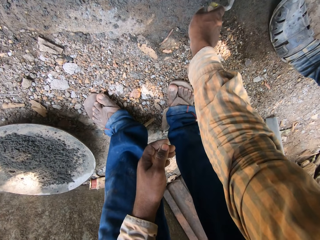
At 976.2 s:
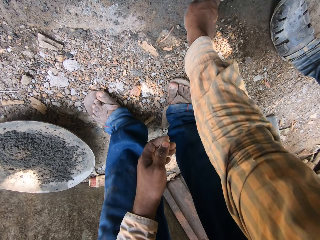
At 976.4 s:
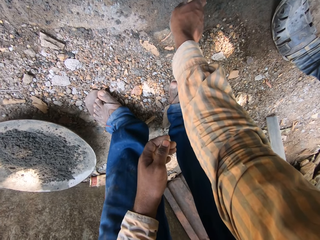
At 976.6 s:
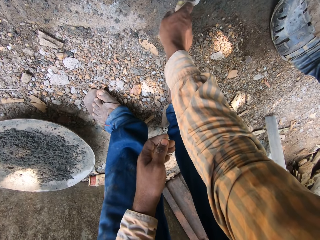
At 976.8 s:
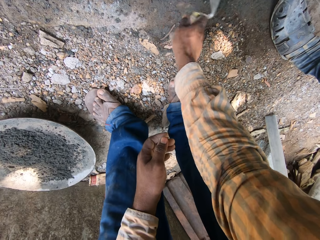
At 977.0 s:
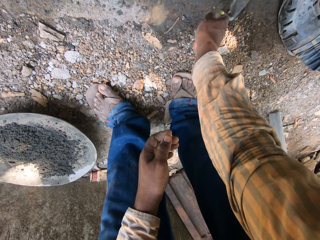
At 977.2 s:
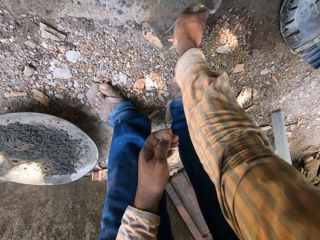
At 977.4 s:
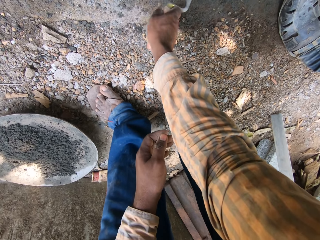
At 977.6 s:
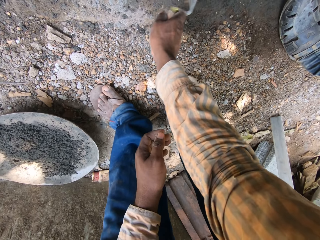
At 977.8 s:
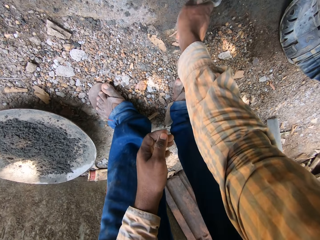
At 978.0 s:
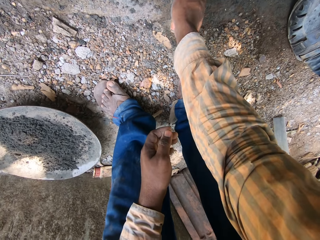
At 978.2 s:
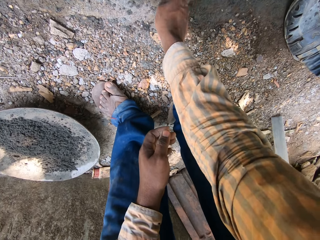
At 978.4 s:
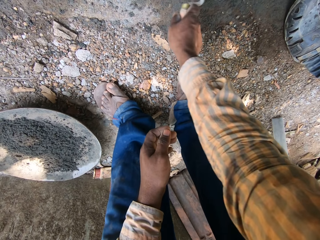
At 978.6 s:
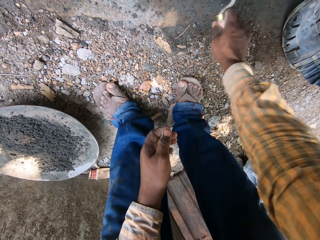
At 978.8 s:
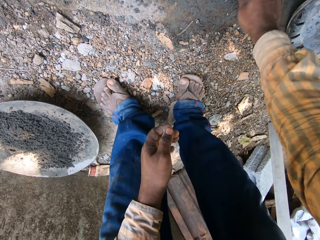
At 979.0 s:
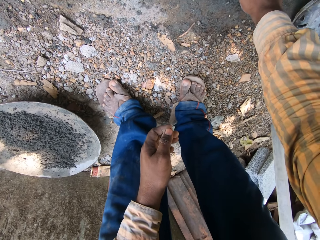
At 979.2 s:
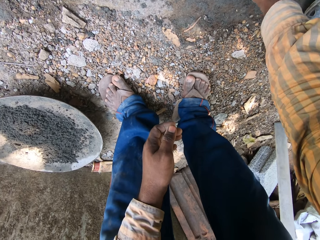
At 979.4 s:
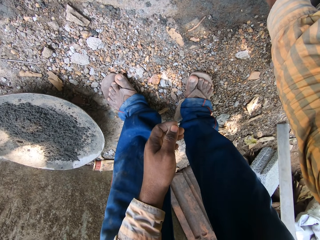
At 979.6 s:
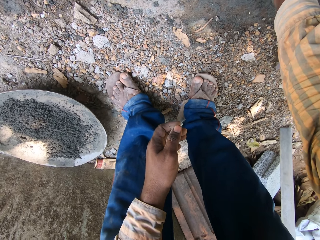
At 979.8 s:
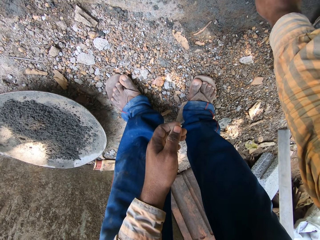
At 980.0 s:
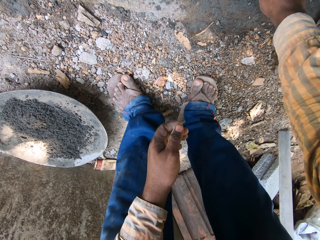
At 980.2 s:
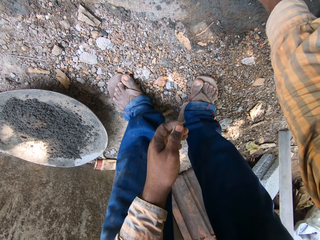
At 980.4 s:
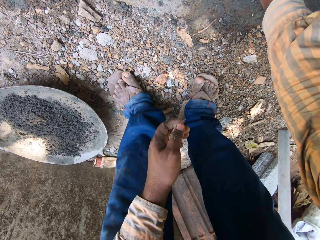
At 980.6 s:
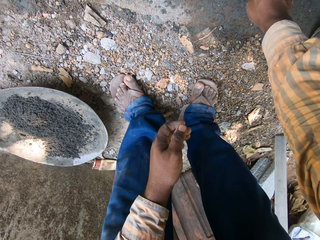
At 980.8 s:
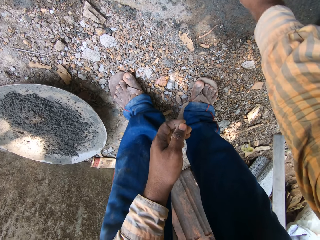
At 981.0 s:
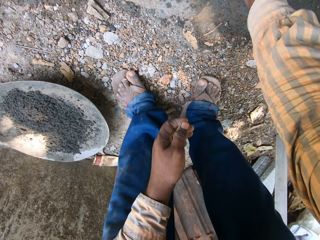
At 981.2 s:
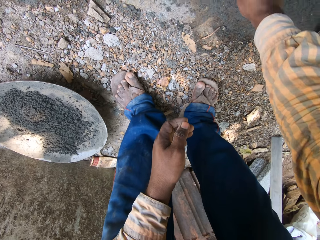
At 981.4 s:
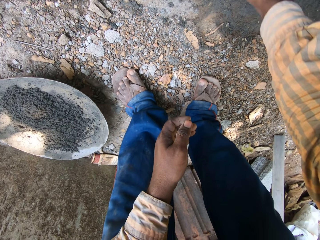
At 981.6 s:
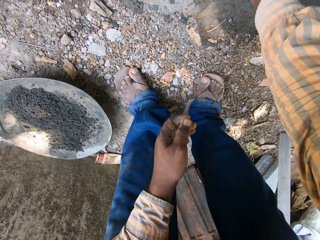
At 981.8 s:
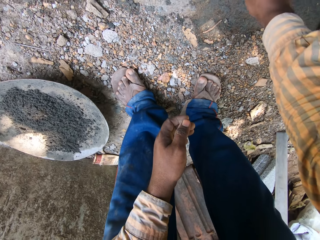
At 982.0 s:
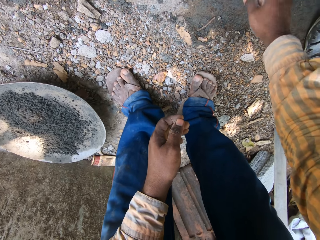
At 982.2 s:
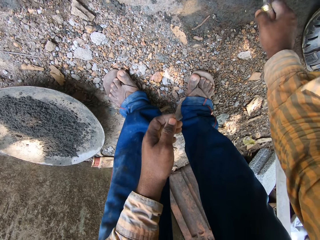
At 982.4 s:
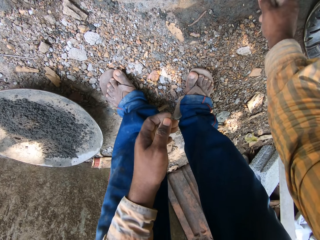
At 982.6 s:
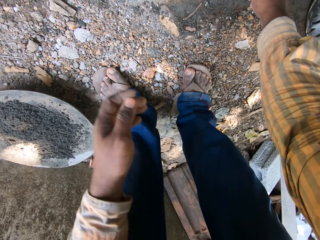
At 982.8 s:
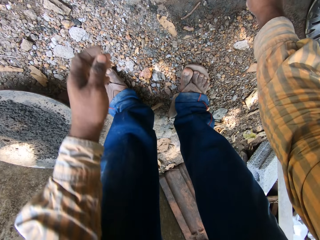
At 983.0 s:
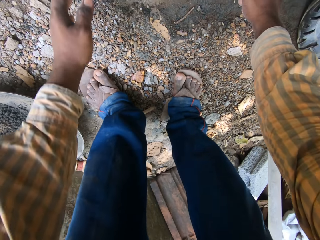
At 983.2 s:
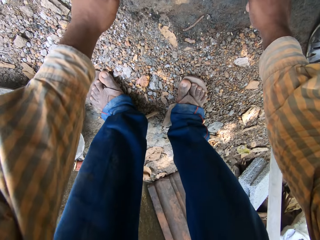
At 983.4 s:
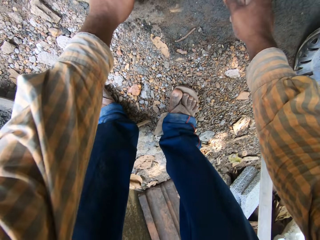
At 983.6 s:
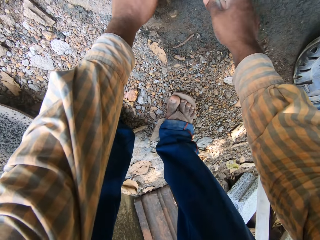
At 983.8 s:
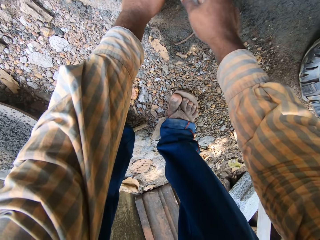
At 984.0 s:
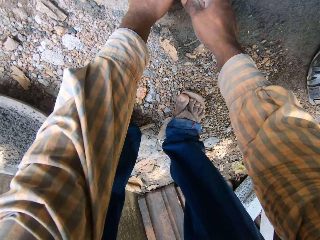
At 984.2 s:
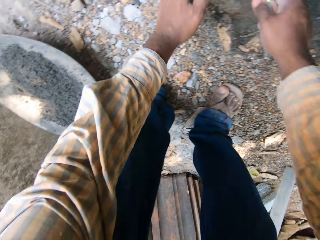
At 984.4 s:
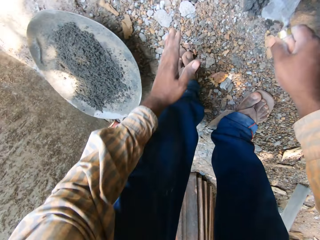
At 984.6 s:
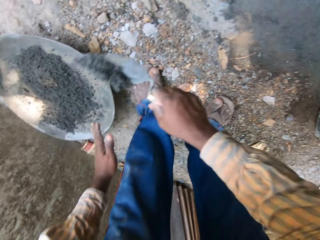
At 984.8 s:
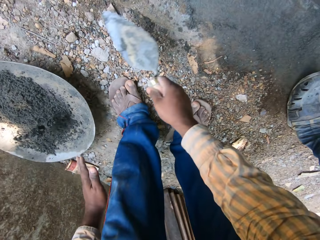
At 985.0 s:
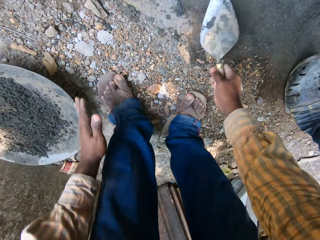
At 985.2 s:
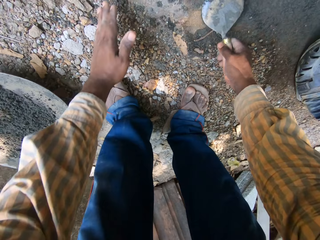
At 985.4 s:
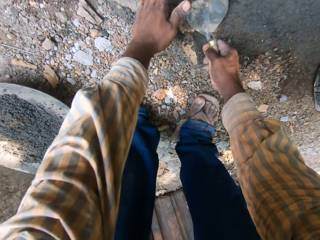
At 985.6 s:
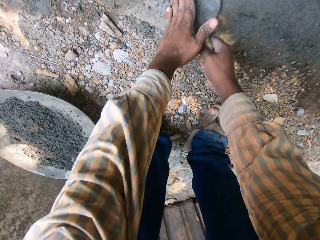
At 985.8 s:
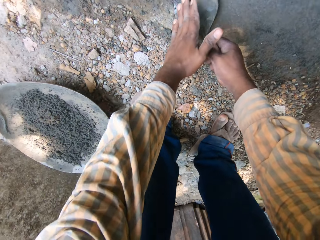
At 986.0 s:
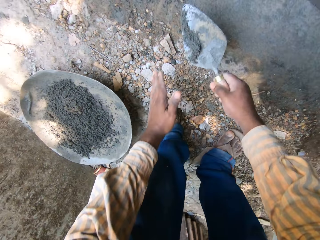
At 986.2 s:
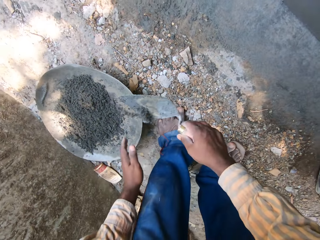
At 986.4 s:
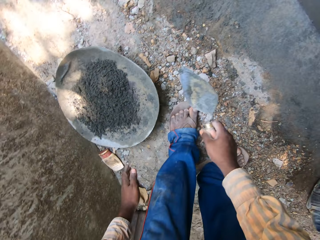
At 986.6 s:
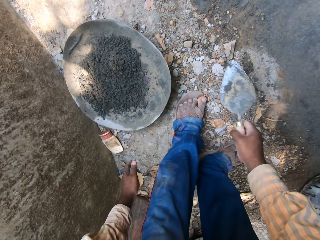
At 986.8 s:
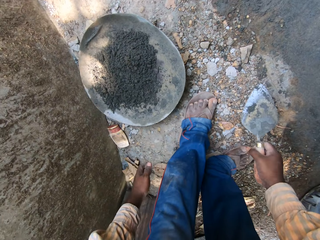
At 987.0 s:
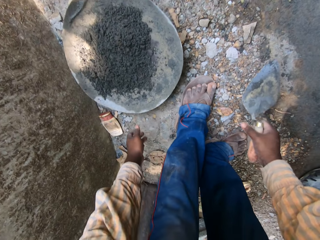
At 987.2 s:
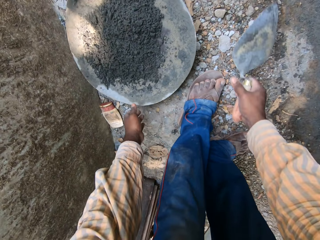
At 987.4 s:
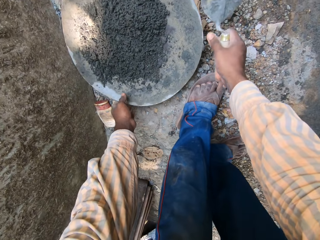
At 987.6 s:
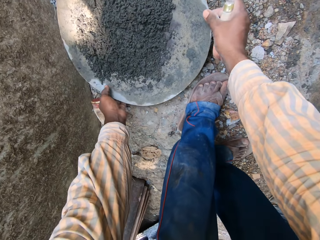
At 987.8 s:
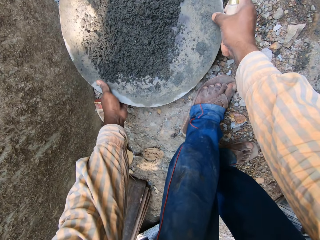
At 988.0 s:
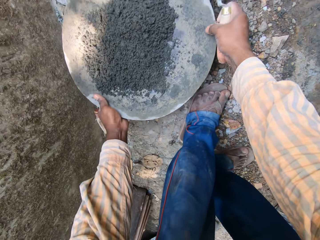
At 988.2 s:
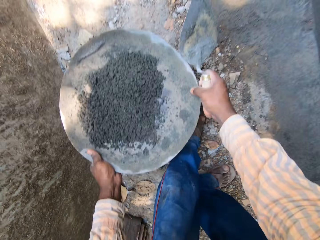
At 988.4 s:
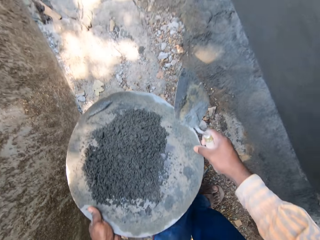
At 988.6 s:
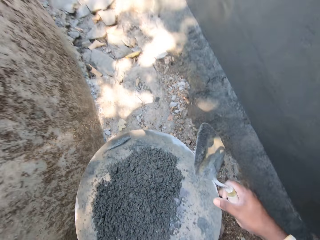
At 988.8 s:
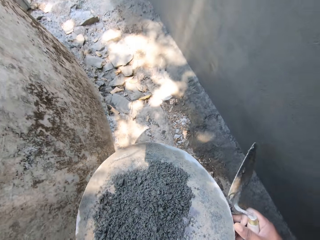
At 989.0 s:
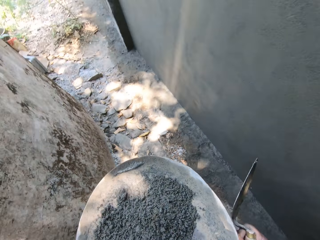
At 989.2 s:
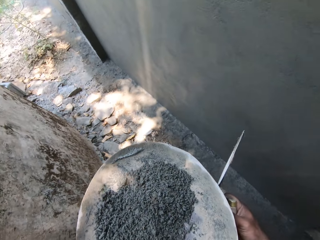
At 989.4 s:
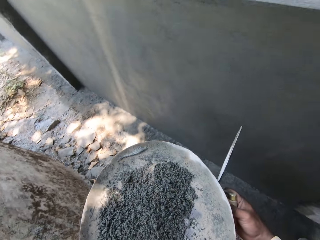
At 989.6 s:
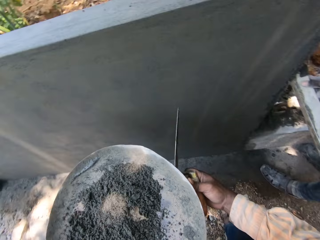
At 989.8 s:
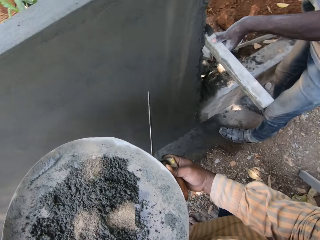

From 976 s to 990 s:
The camera wearer packs some cement mortar from the ground with the hand trowel in his right hand and his left hand. He pours the cement mortar in the headpan on the ground with the hand trowel in his right hand. He packs some cement mortar from the ground with the hand trowel in his right hand and his left hand. He pours the cement mortar in the headpan on the ground with the hand trowel in his right hand. He picks the headpan from the ground with both hands. He stands up.

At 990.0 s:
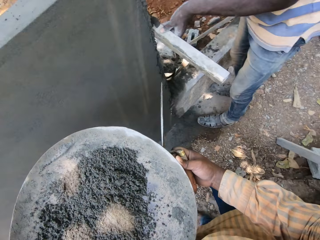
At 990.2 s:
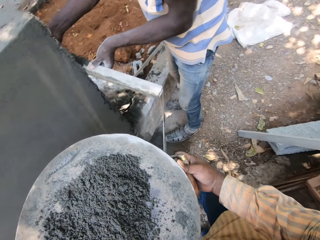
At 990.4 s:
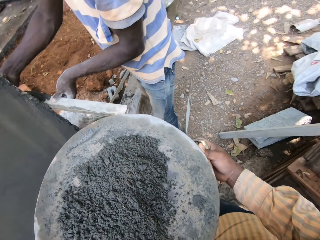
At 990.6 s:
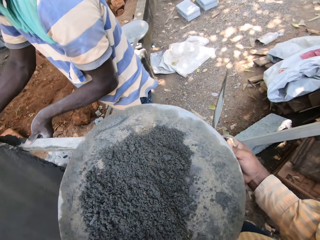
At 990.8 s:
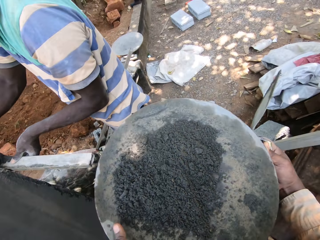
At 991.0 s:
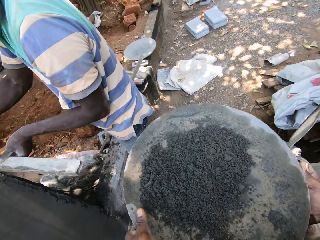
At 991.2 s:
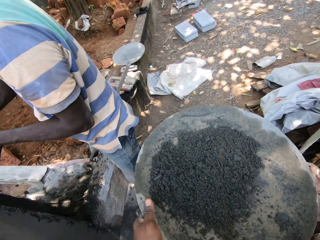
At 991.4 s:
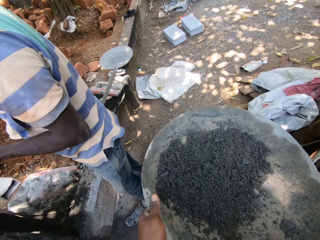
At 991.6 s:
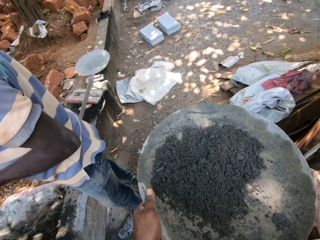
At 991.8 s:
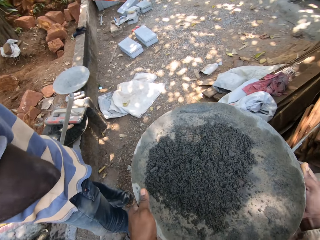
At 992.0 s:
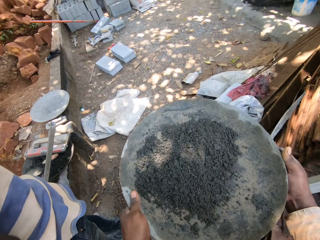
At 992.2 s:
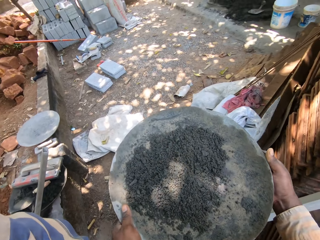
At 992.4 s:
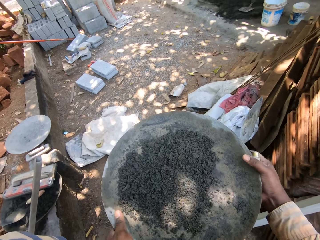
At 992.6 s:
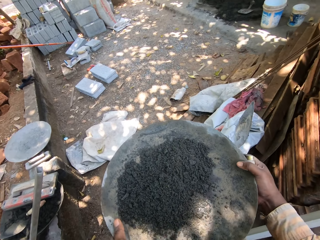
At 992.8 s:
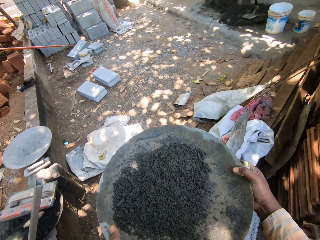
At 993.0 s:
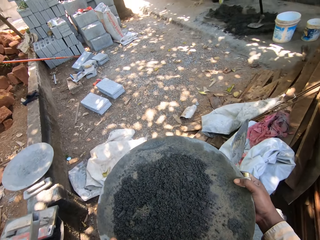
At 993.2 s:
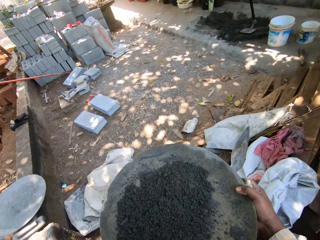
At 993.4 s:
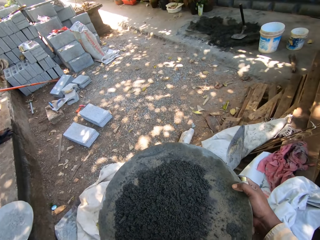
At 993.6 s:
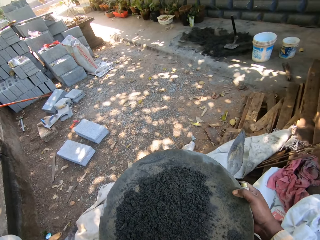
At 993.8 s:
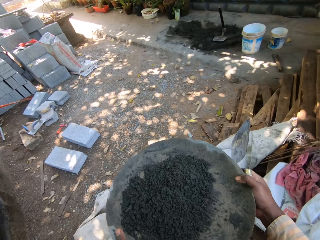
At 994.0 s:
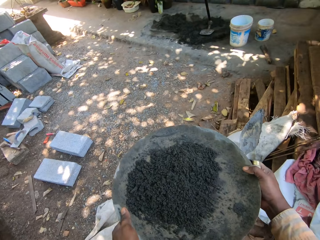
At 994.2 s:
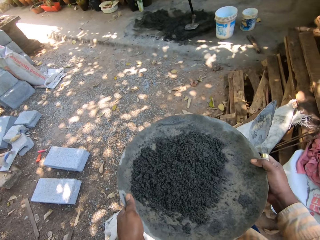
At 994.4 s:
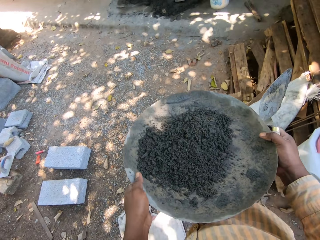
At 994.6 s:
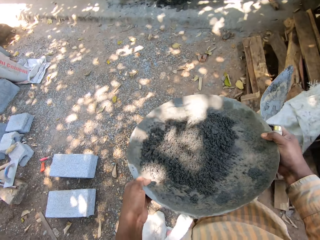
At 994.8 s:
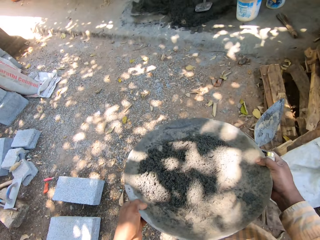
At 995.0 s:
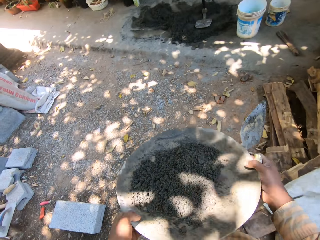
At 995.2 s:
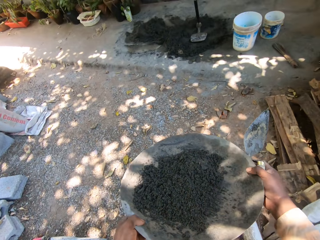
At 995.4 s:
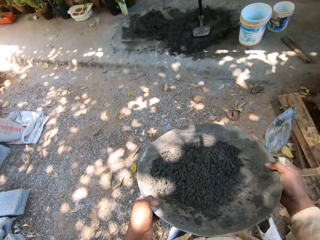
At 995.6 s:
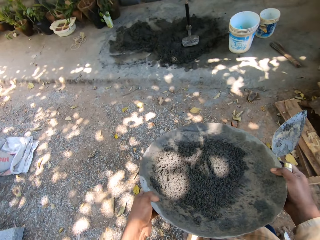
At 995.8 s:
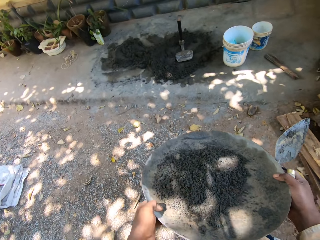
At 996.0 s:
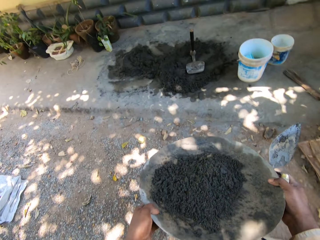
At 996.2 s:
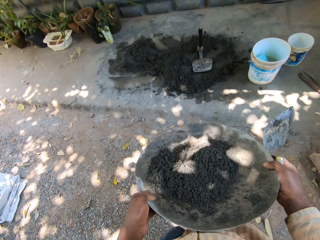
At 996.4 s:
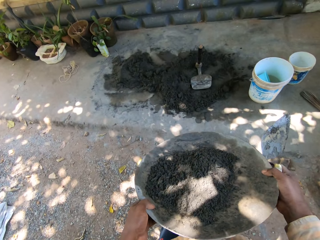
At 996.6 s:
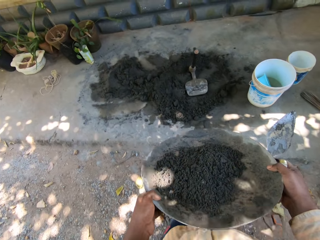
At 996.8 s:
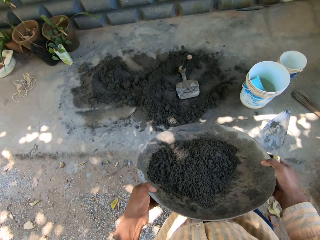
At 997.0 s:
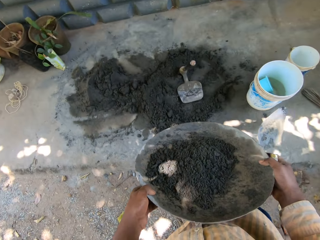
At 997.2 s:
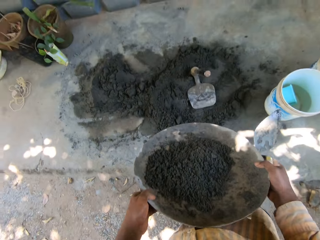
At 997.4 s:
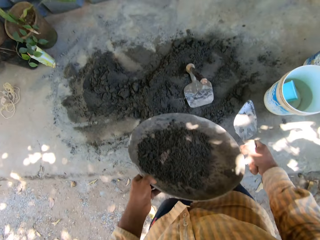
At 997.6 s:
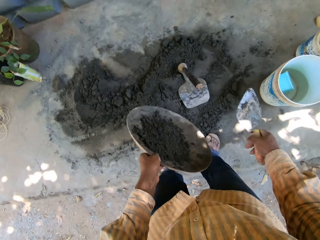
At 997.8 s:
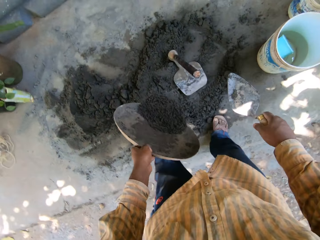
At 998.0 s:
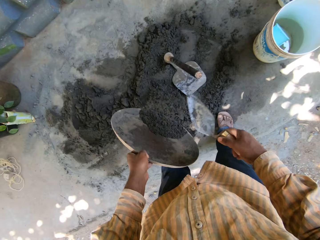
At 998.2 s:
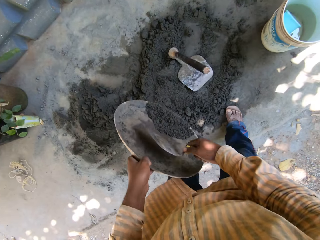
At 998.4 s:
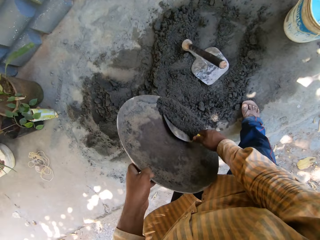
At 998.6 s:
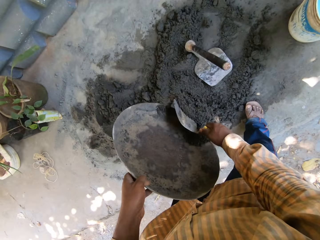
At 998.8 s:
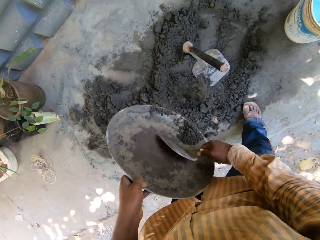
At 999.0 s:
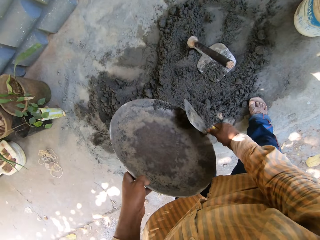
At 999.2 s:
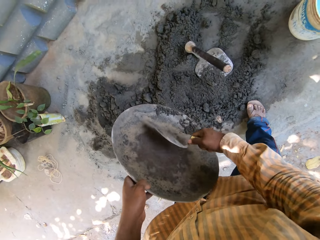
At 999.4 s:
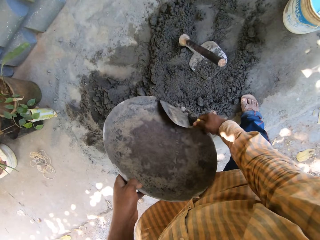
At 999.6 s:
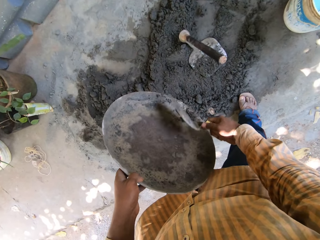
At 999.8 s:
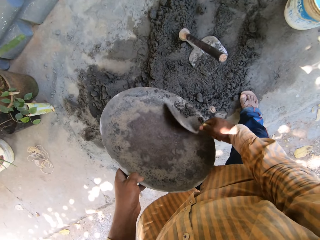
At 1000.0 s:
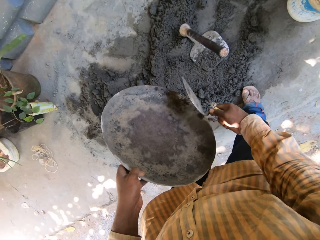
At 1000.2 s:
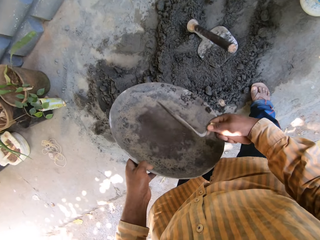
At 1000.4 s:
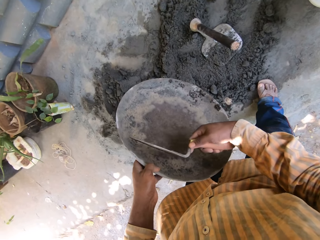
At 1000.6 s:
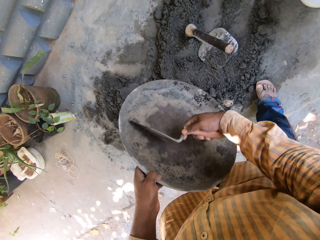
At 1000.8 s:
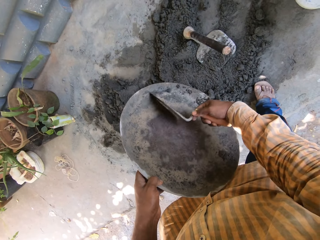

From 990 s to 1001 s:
The man rubs the wood block on the wall with both hands. The camera wearer walks towards the shed. He pours the cement mortar from the headpan onto the pile on the ground with his left hand. He scrapes the excess cement mortar from the headpan in his left hand with the hand trowel in his right hand.
